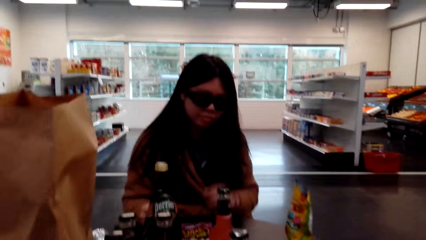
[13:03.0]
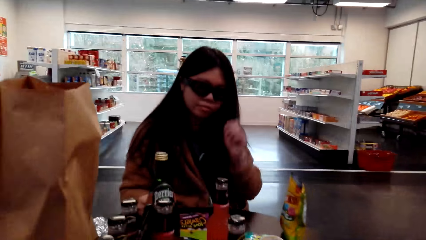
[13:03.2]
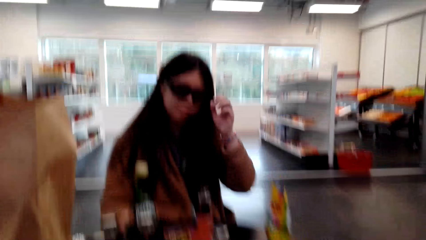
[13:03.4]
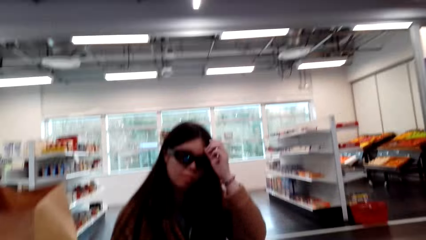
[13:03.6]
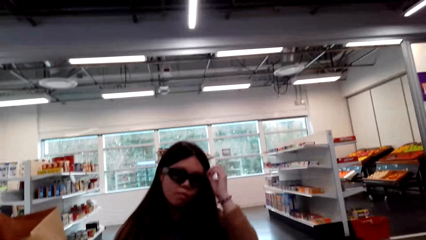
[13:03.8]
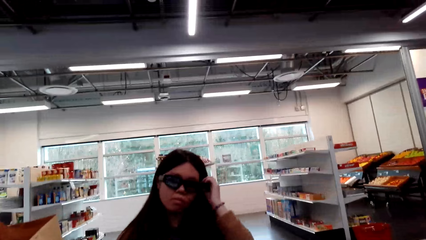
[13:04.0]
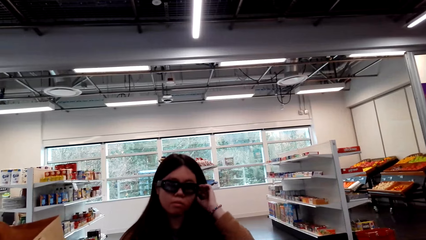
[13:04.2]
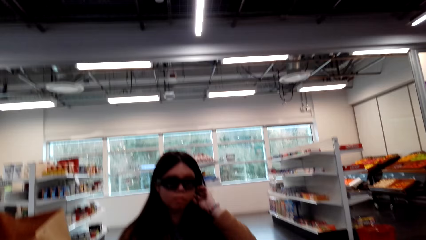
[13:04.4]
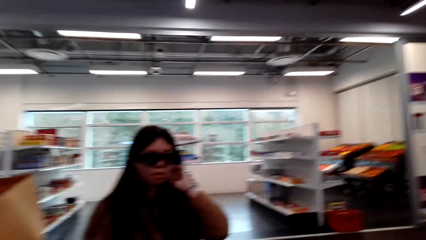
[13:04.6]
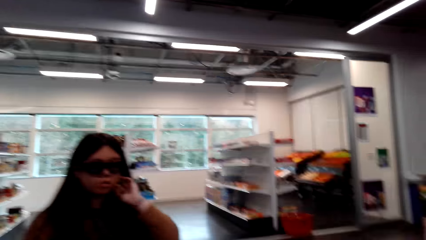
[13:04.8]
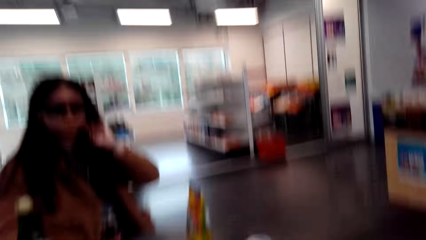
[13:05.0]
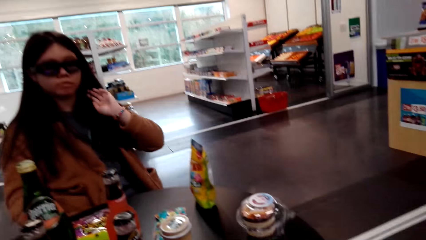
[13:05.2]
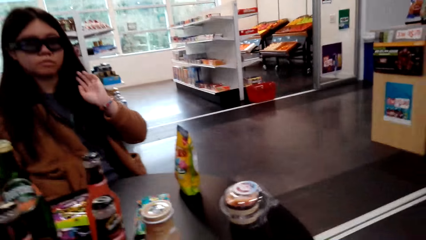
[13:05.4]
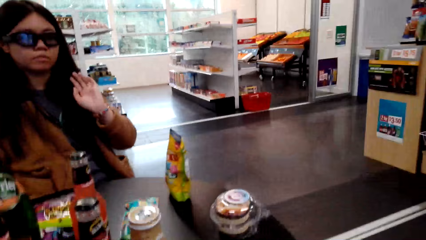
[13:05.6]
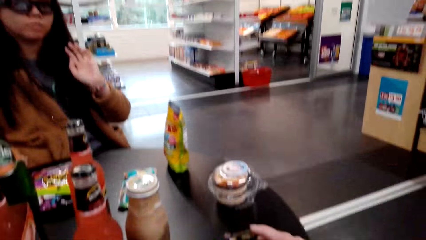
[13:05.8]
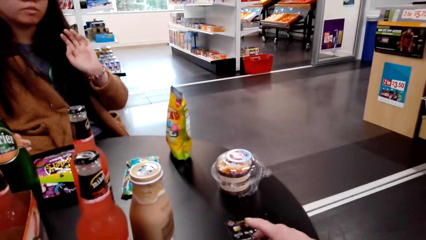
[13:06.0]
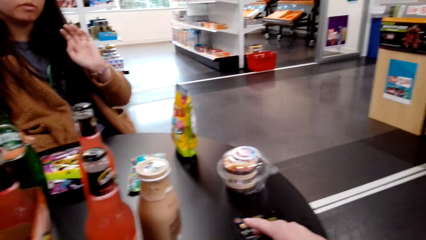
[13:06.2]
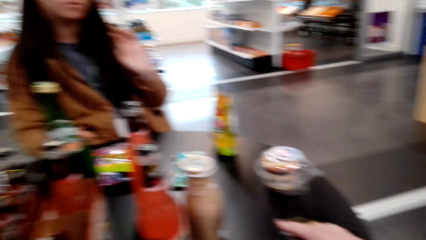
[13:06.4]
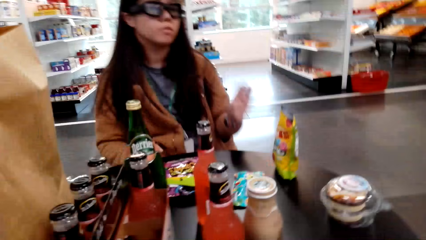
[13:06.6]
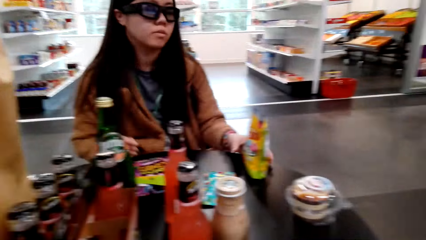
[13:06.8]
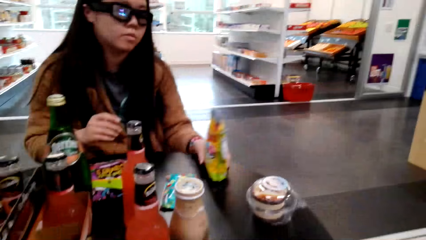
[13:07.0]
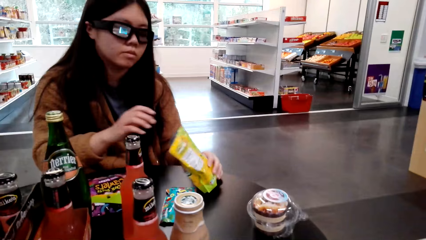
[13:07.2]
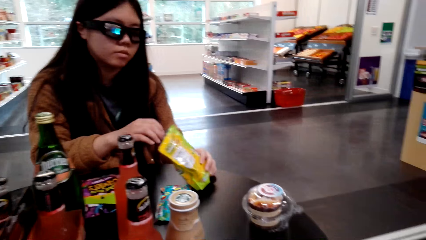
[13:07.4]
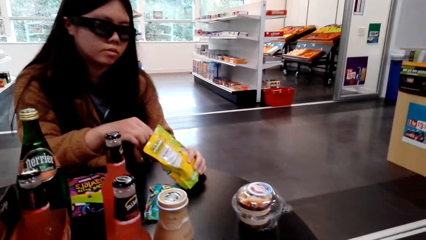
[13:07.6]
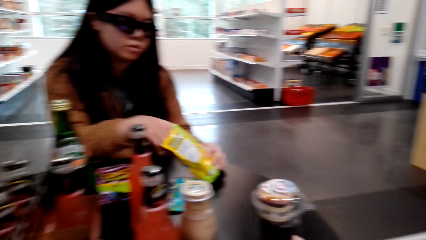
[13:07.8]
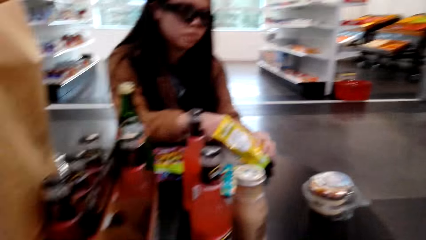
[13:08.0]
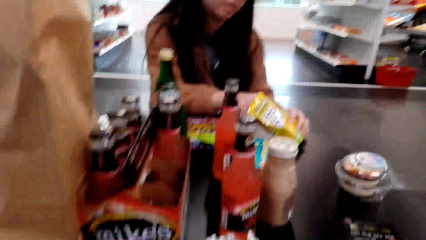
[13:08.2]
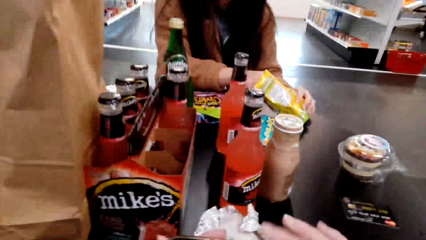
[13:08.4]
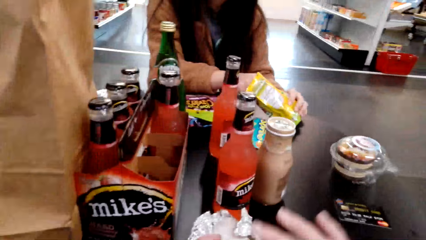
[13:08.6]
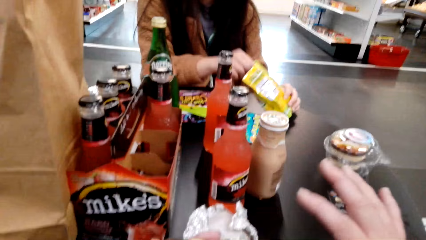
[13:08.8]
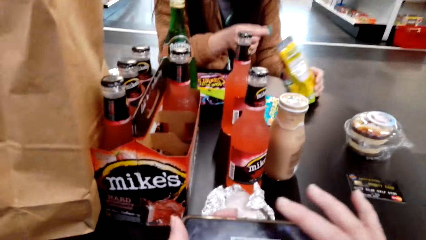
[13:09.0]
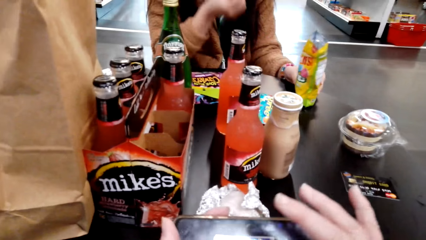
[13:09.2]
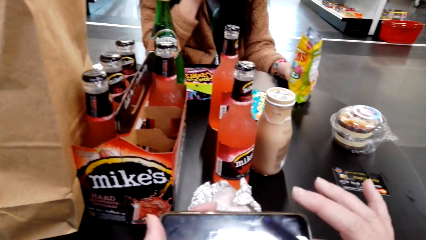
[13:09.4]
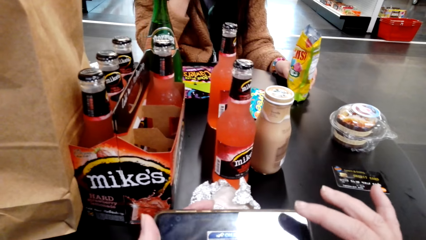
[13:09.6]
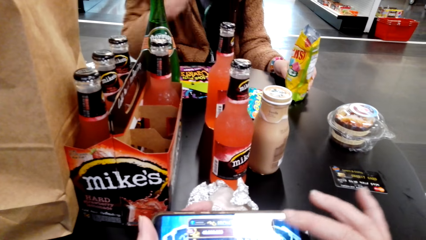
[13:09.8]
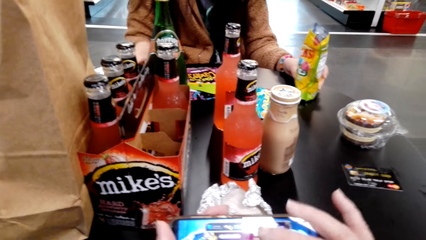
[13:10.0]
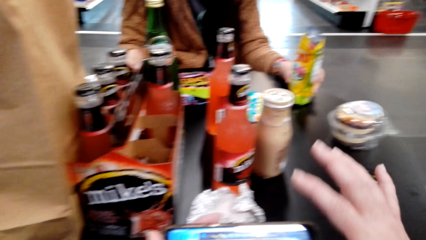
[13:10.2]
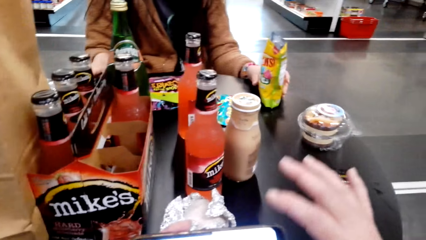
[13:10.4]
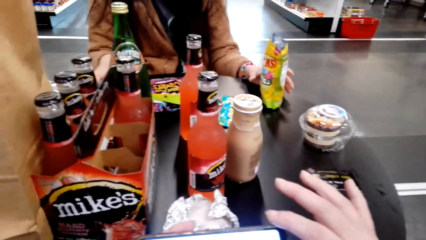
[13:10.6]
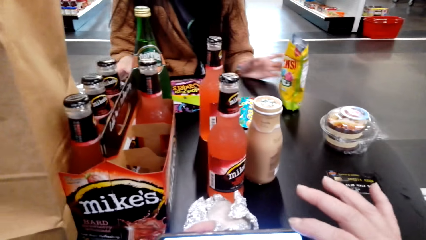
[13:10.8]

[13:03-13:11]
The lady talks with the camera wearer. The camera wearer laughs. The lady touches the hair and talks with the camera wearer. The camera wearer speaks to the lady. The lady touches the candy package and removes a gummy. The camera wearer talks with the lady. She scrolls her phone.

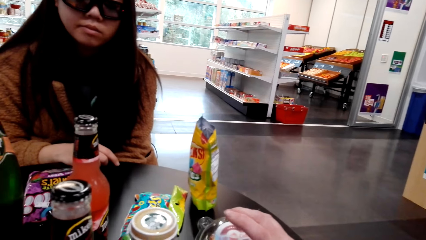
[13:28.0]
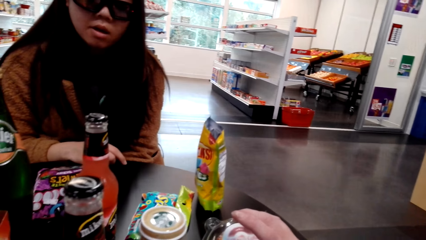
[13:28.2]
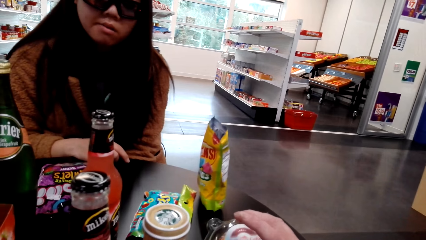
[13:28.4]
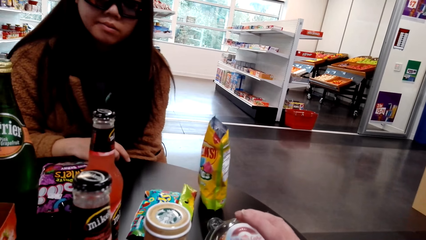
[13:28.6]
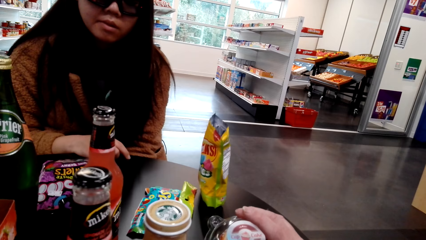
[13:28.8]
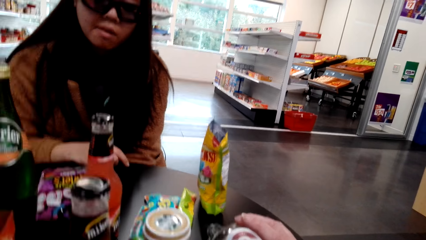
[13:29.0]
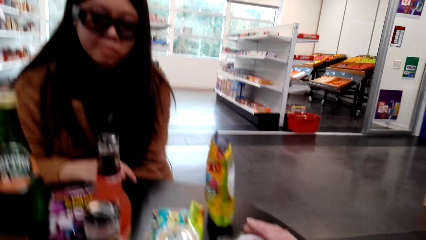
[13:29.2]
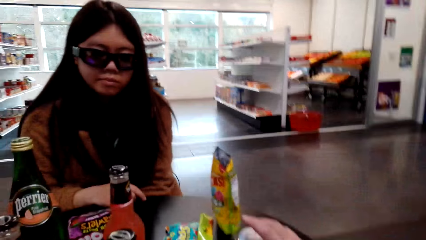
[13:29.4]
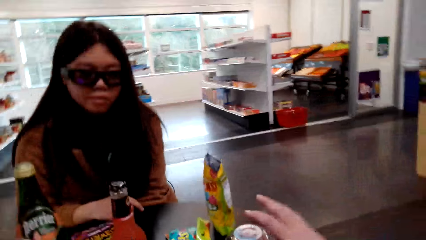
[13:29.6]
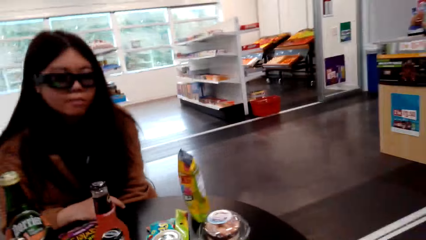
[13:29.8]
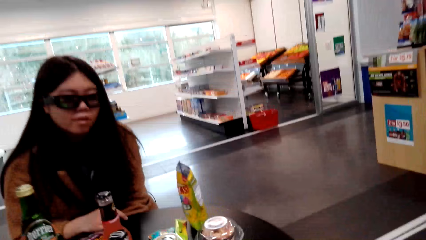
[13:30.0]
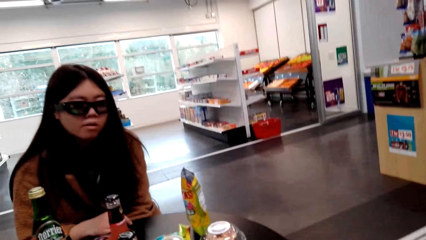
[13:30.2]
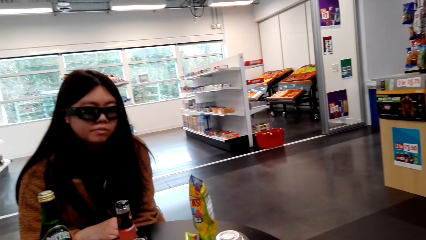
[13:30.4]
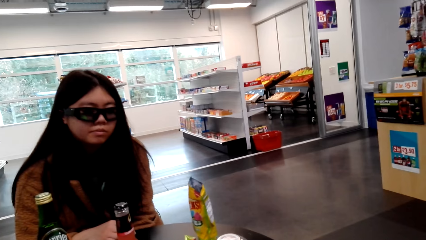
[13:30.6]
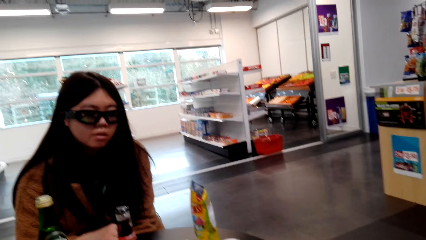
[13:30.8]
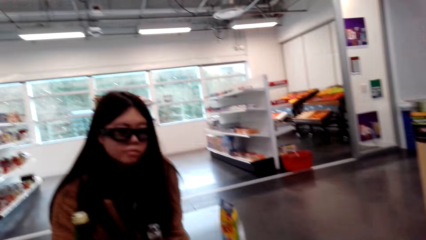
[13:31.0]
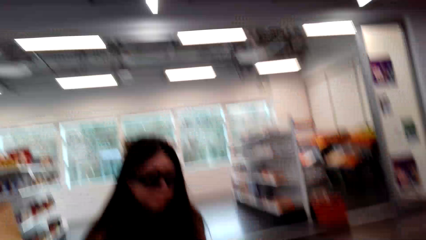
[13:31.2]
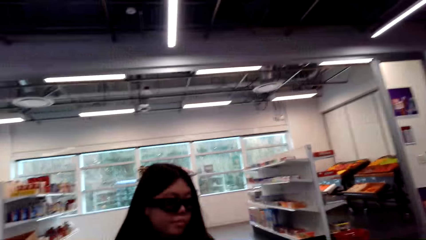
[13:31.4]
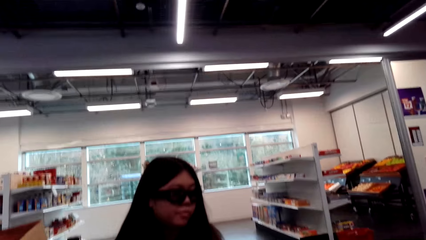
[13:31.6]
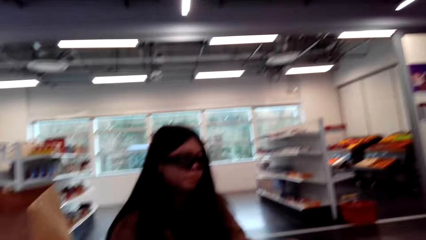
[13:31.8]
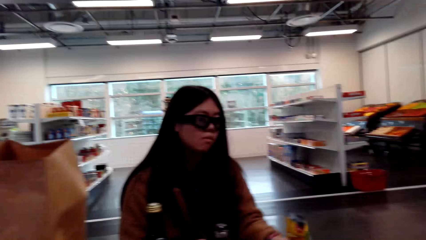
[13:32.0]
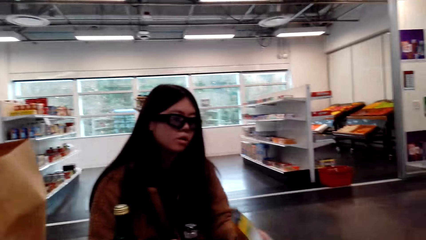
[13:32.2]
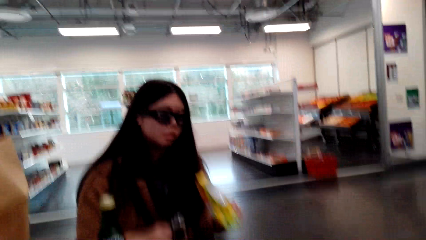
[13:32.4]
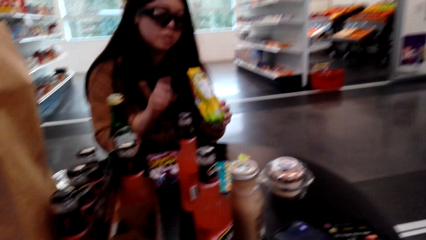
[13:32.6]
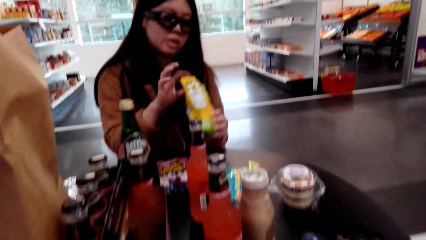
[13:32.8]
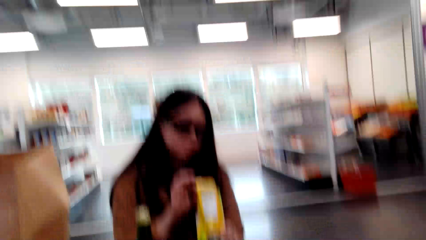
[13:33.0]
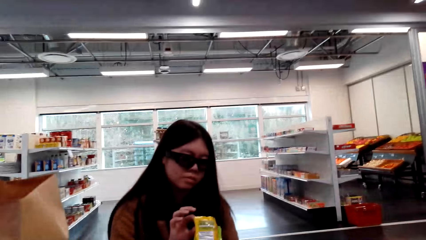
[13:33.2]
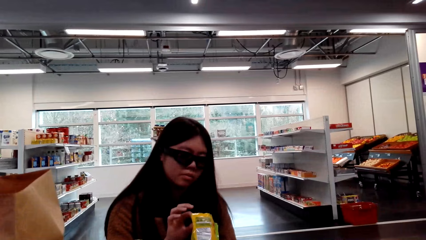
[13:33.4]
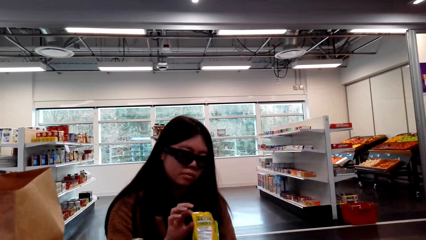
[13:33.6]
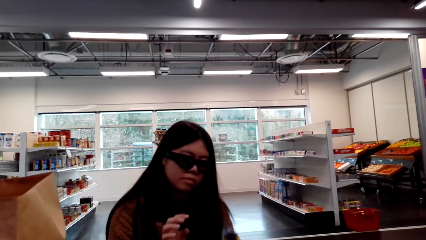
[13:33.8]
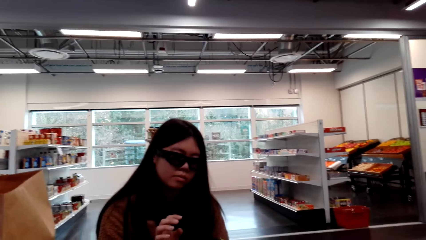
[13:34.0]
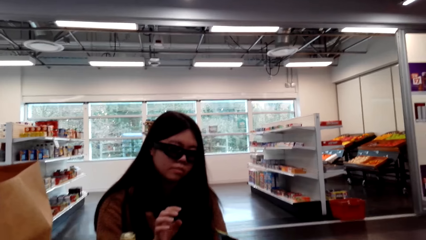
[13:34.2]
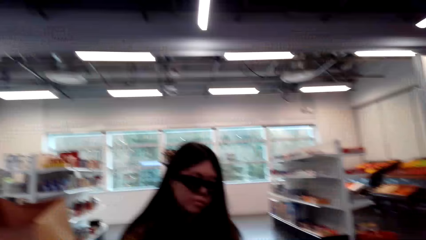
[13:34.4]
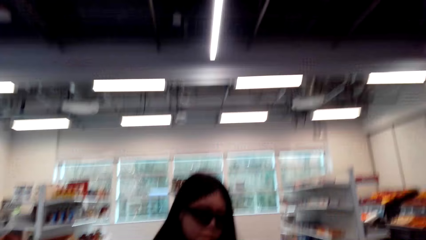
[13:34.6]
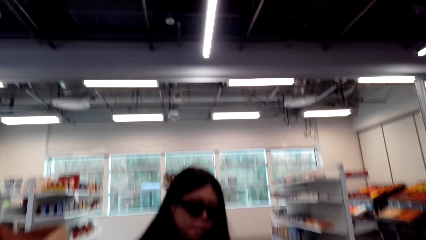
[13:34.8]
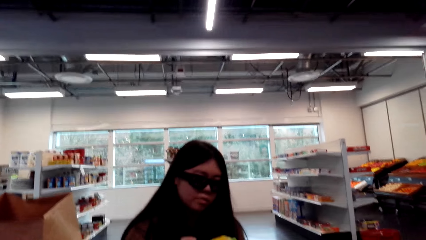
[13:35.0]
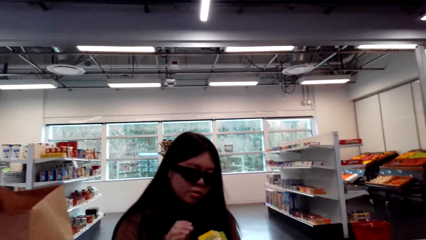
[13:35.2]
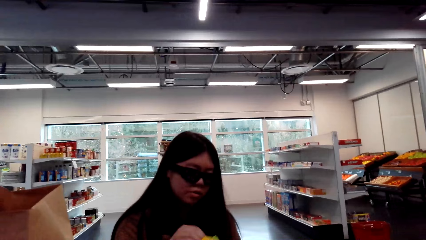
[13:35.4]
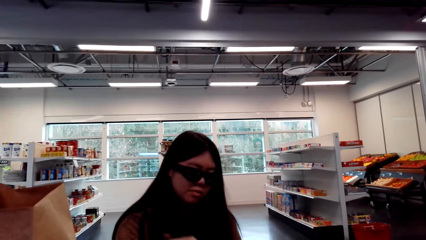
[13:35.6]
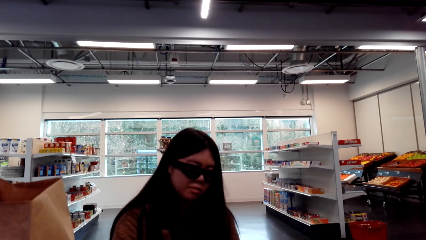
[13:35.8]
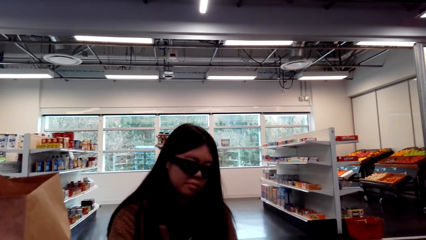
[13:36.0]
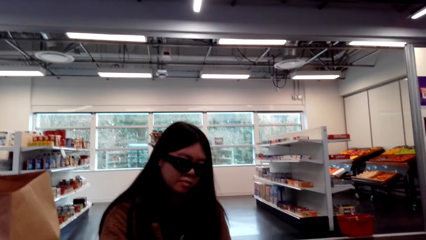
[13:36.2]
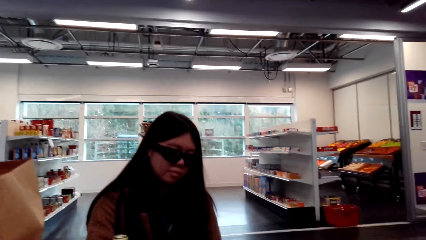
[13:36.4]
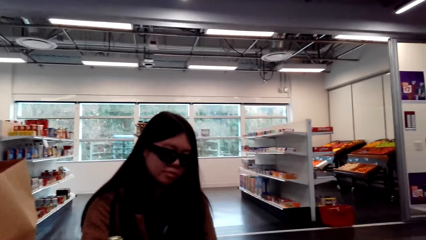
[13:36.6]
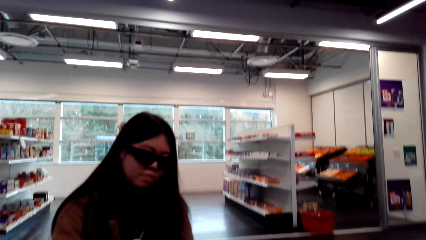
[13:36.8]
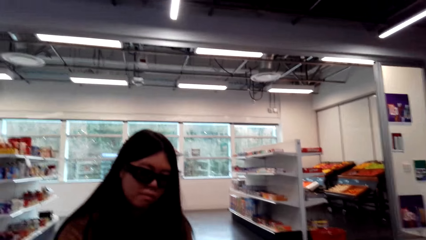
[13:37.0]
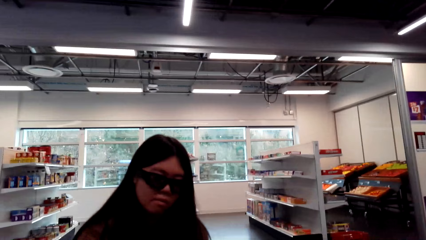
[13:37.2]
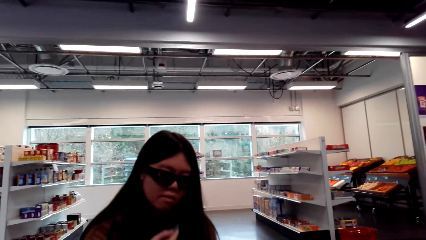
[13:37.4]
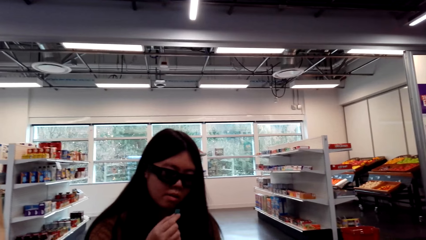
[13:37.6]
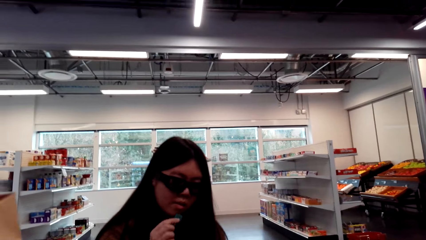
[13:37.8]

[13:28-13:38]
The camera wearer talks with the lady, looks around, and talks with the lady. They laugh. The lady picks up the candy package. The camera wearer talks with the lady. They talk with the lady again.
